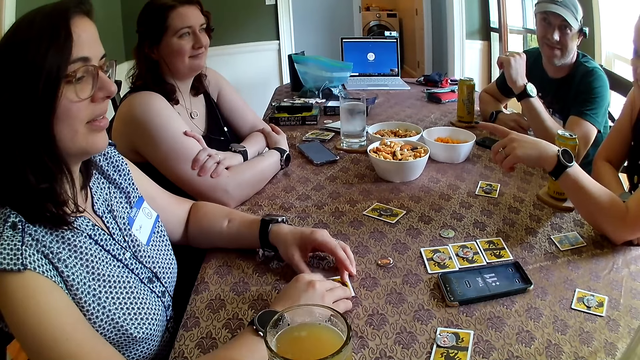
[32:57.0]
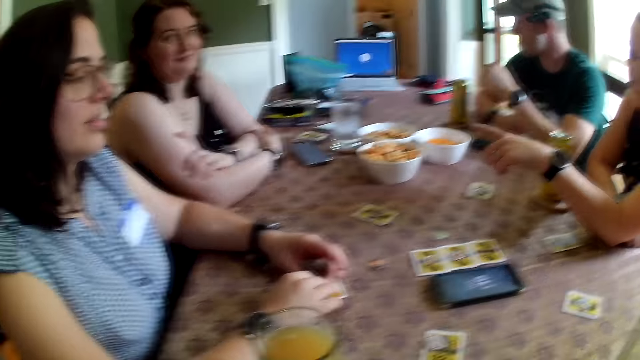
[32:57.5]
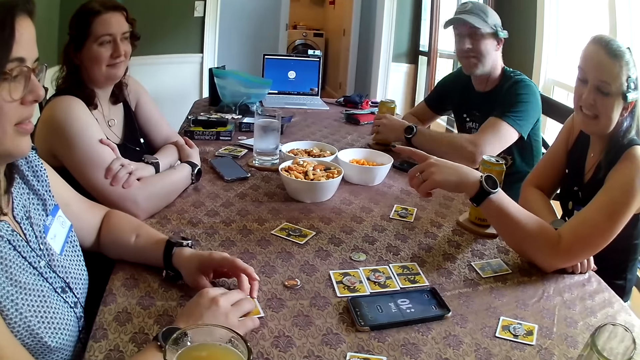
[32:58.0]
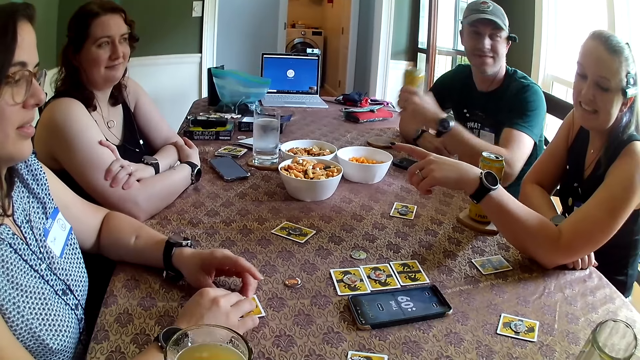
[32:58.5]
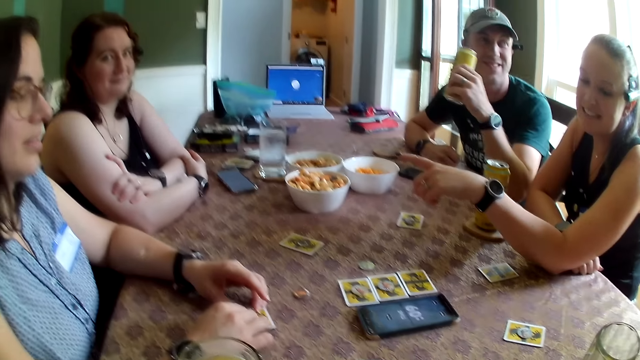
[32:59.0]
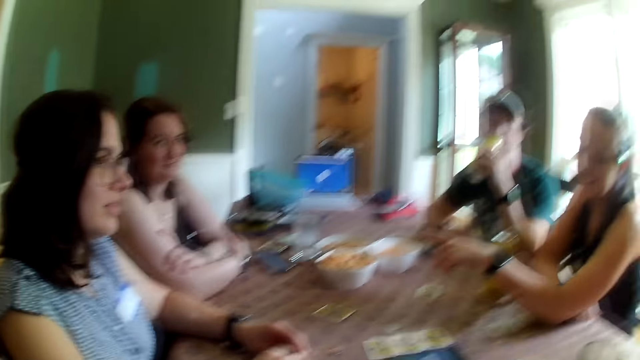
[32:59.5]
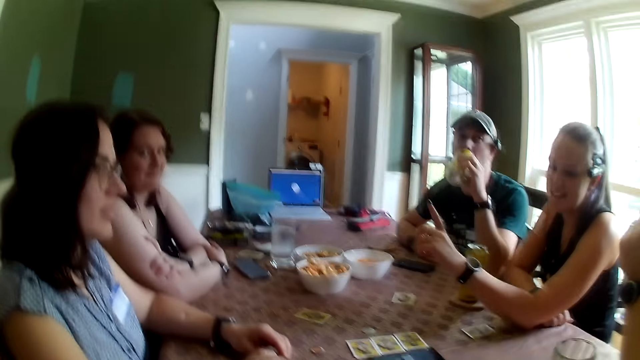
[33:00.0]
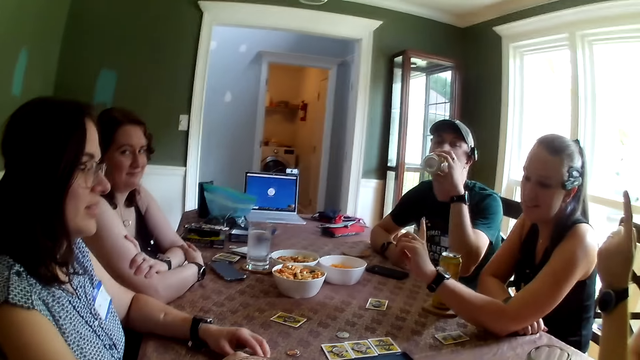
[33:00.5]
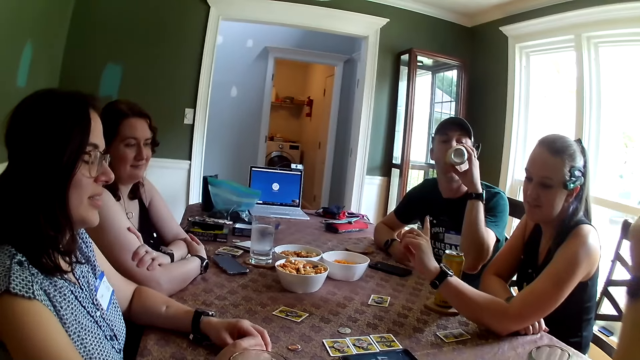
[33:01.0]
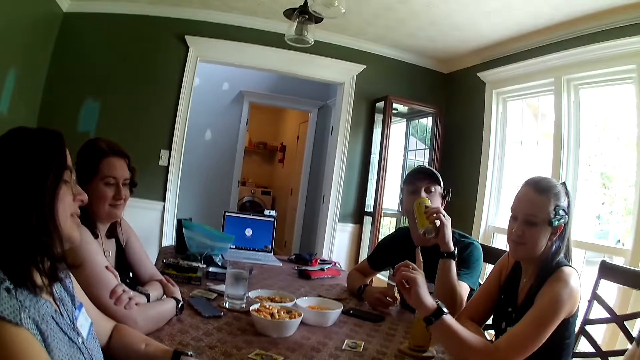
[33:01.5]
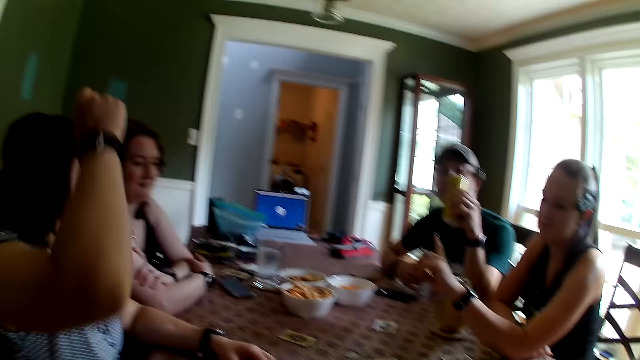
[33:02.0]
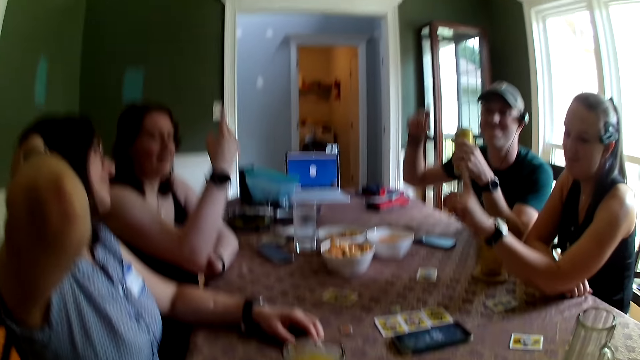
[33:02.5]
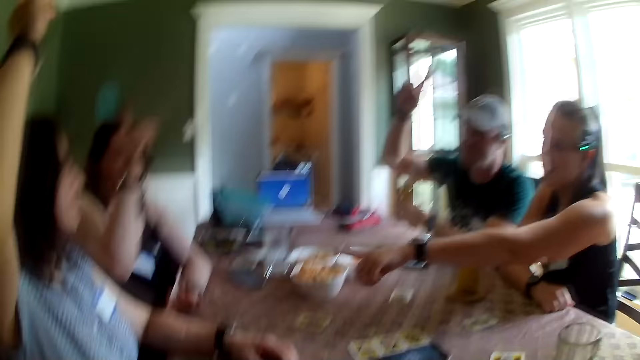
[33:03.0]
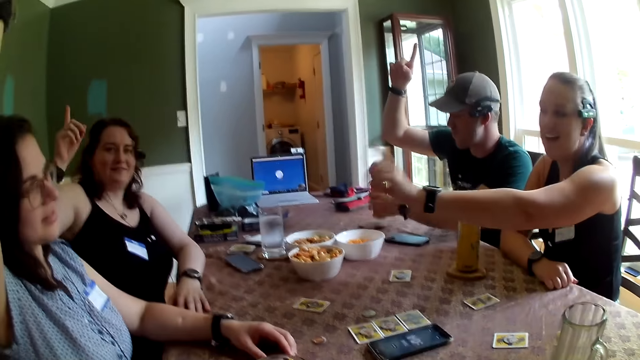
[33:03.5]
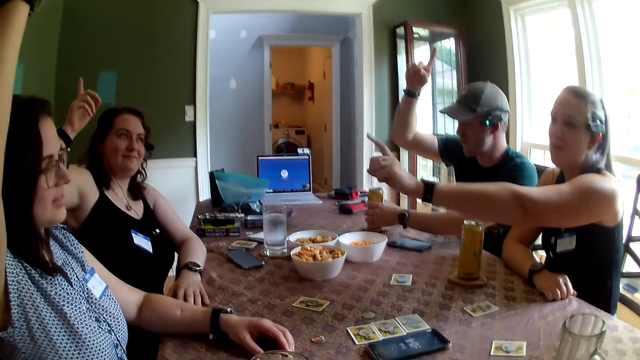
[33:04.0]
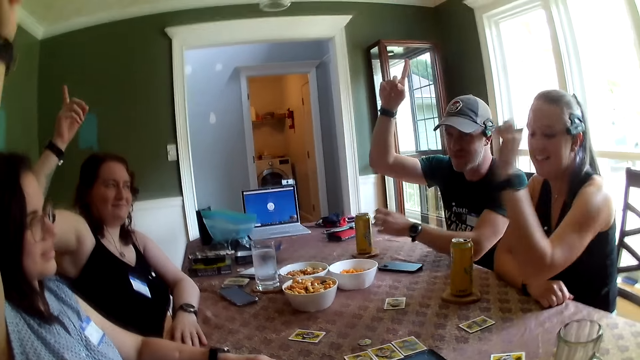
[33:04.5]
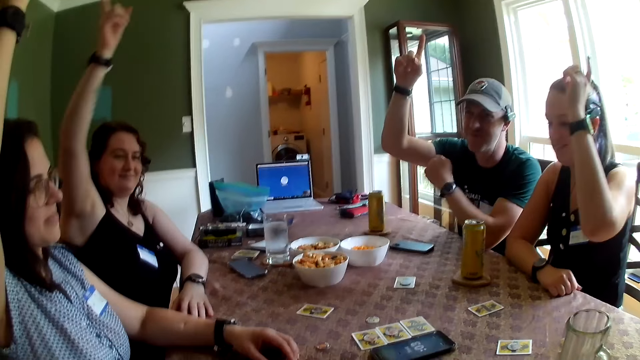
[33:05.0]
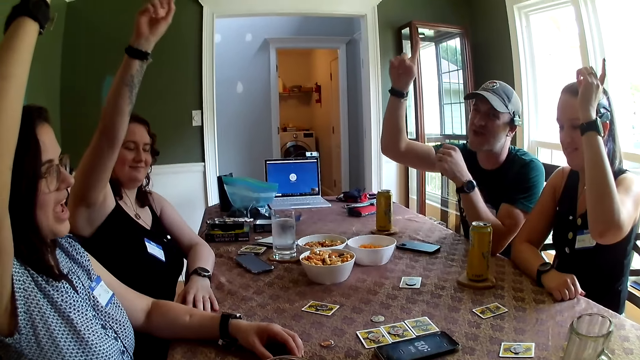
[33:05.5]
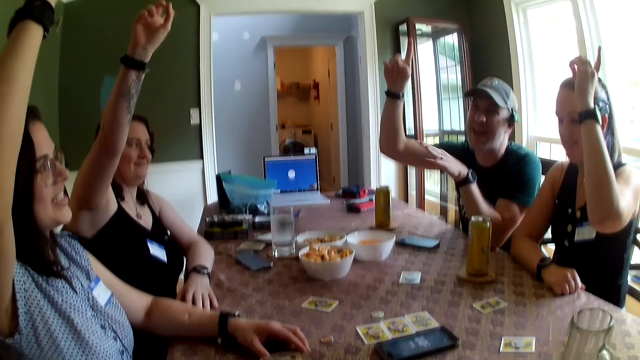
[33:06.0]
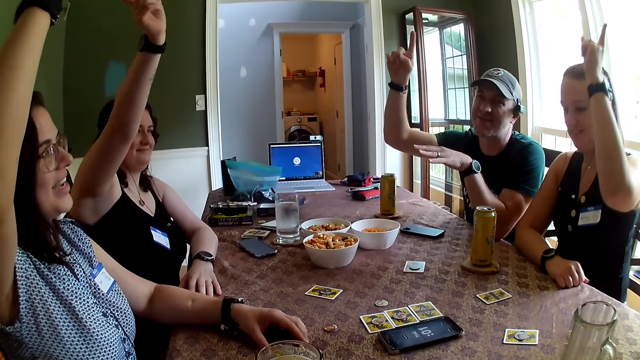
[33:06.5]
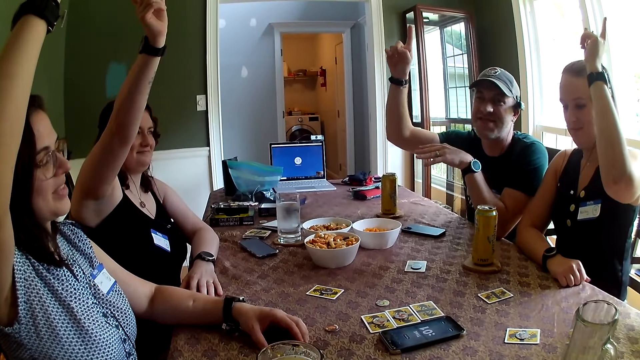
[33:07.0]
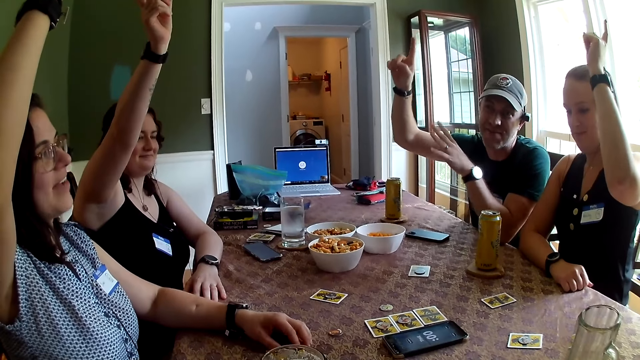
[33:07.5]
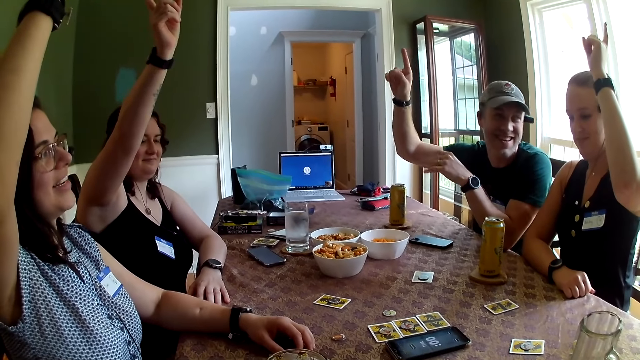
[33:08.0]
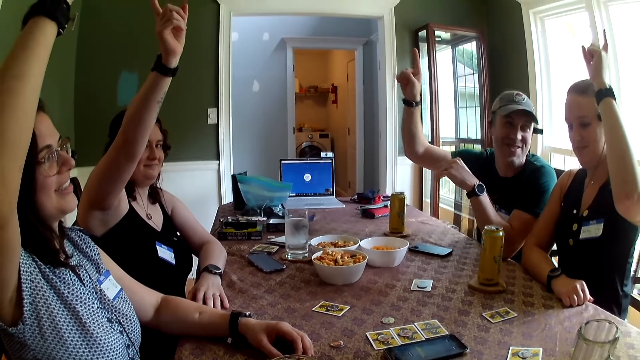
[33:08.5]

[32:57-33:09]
The man picks the juice can on the table with his left hand and drinks juice from the juice can in his left hand. A woman brushes her hair backward with her right hand. Another woman raises her right hand up. The man raises his right hand up. A third woman points her left hand finger to the first woman at the table. The first woman raises her right hand up. The man drops the juice can in his left hand on the table. The third woman raises her left hand up.

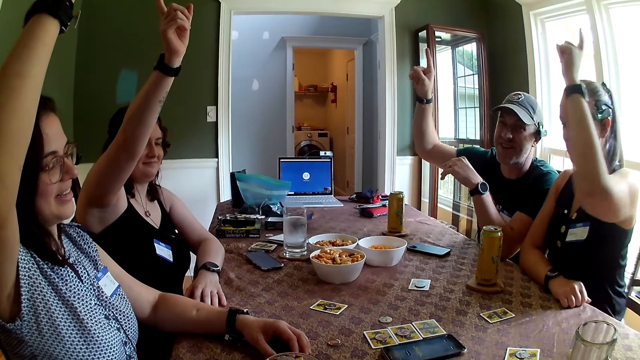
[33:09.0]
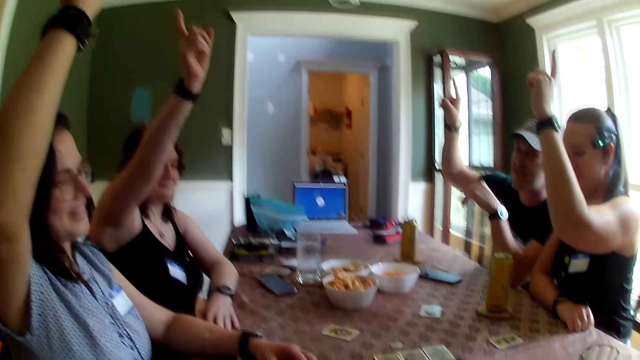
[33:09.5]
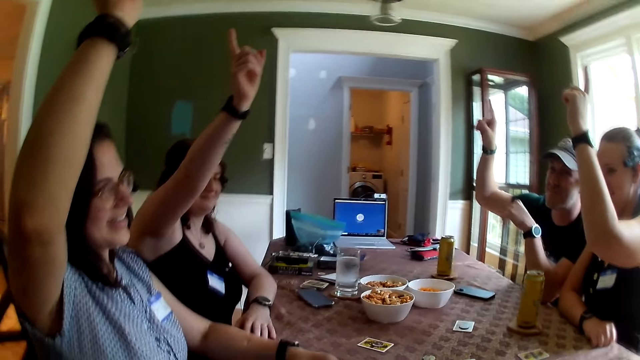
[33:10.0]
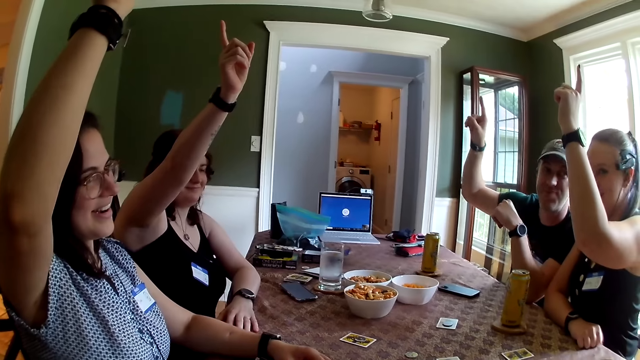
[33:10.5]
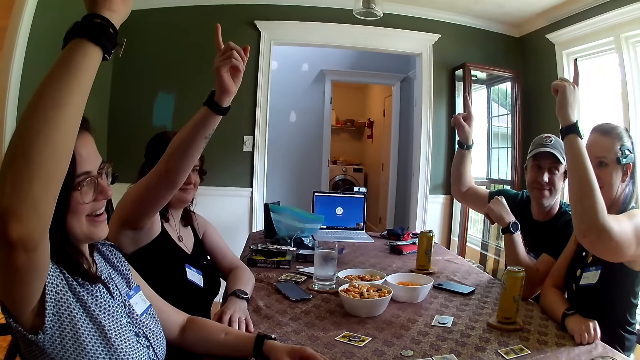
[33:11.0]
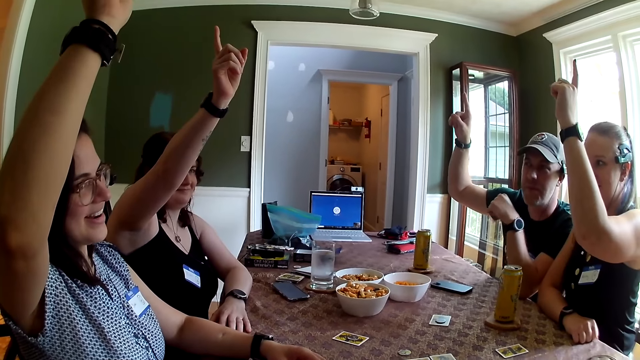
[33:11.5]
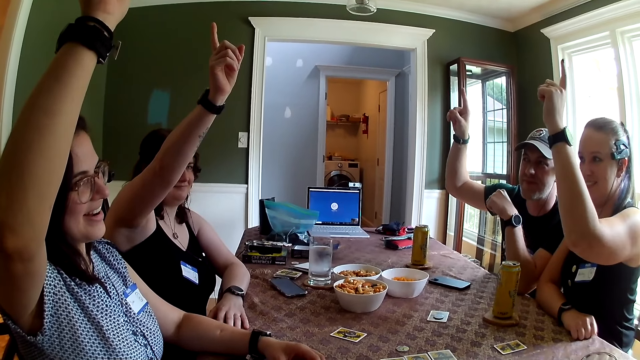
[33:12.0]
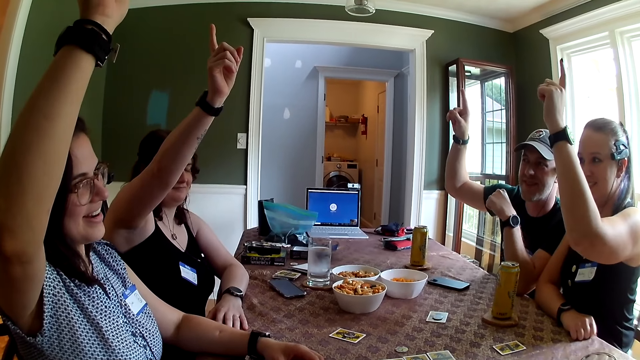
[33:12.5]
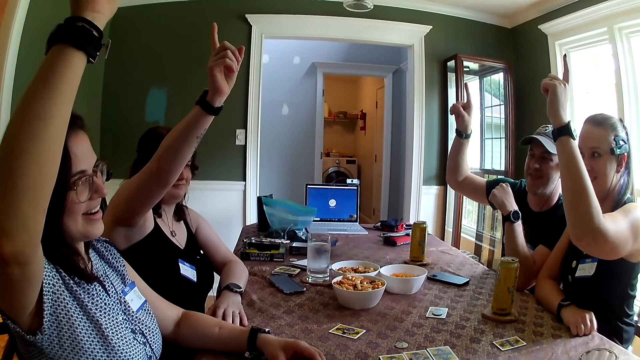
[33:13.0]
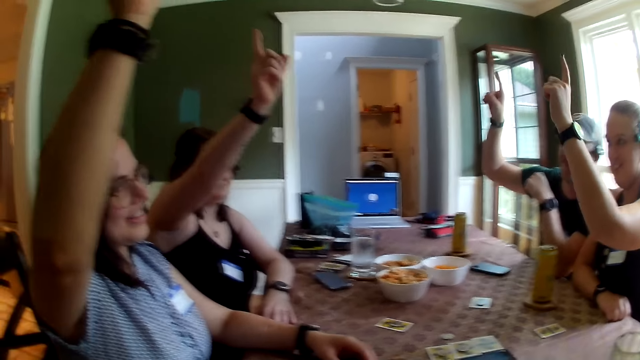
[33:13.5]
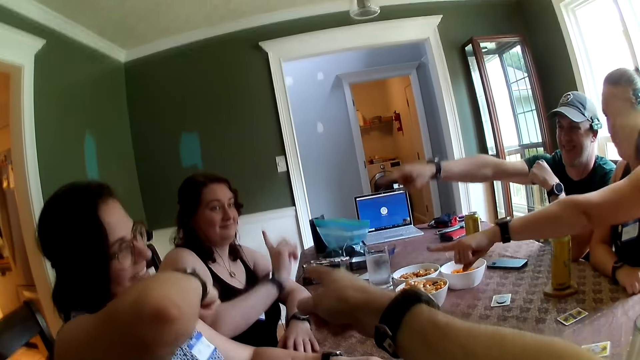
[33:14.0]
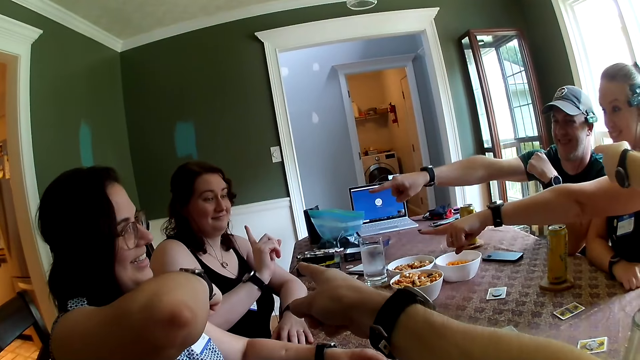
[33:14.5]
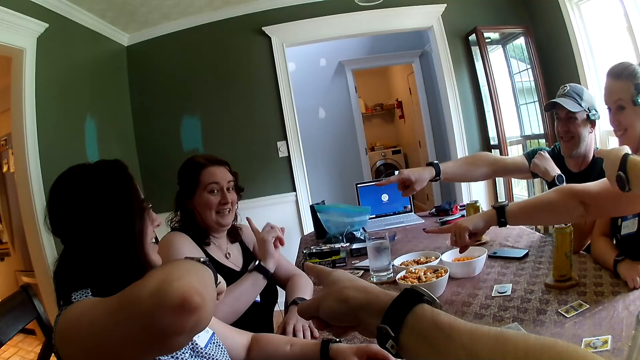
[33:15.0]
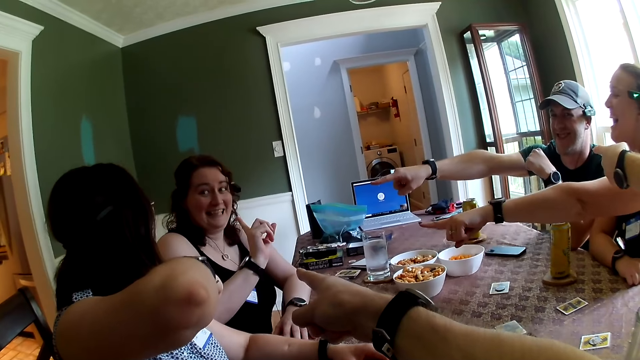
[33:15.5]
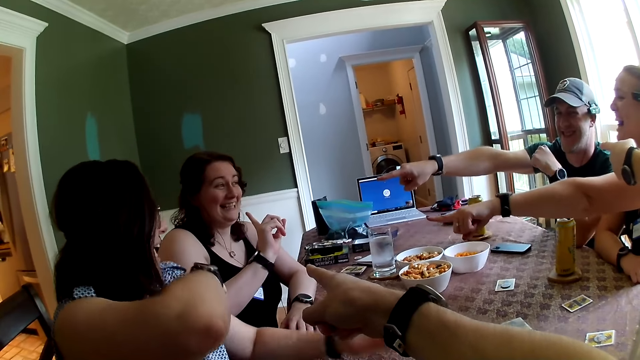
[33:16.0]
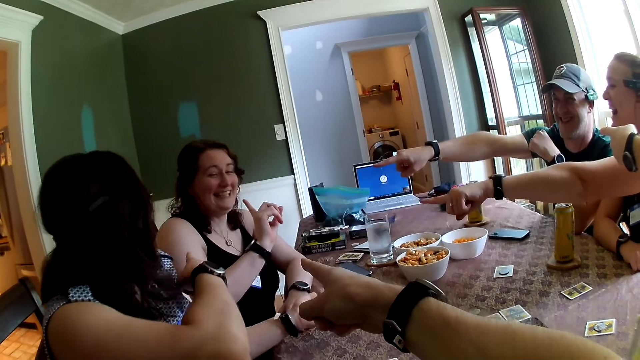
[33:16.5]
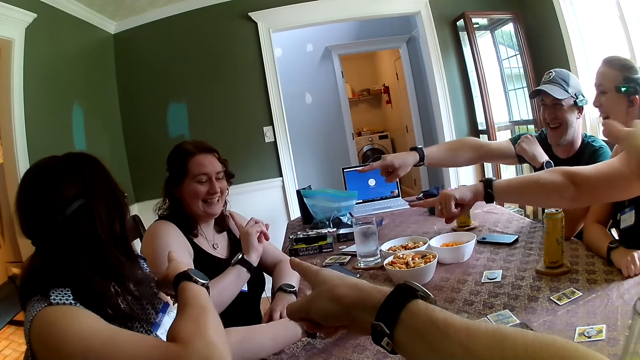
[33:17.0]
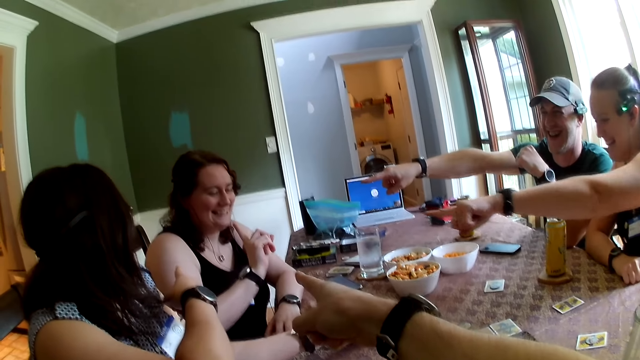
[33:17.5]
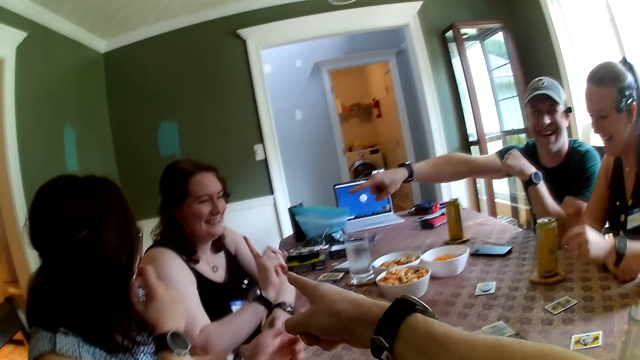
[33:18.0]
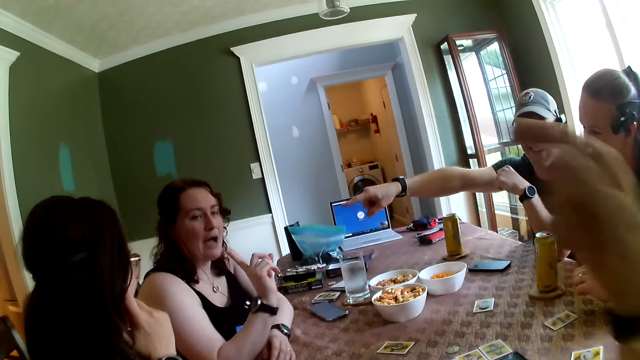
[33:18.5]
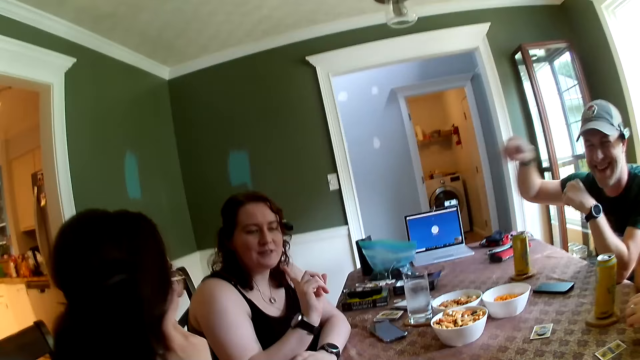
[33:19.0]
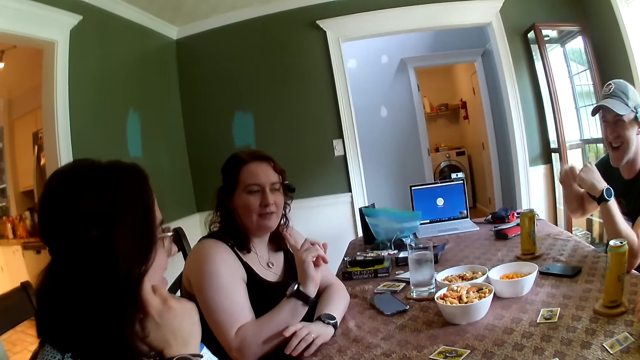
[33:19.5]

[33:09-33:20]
A woman points her left hand finger at another woman at the table. The camera wearer points his right hand finger at a third woman at the table. The third woman raises her right hand finger up. The second woman points her right hand finger at the third woman at the table. A man points his right hand finger at the third woman at the table.
